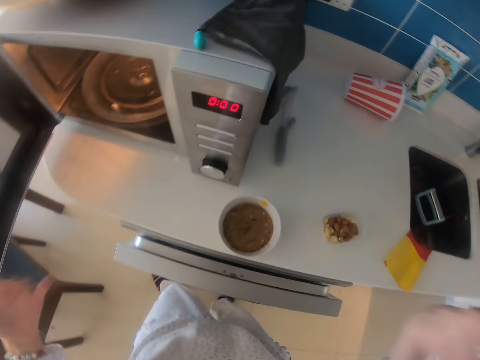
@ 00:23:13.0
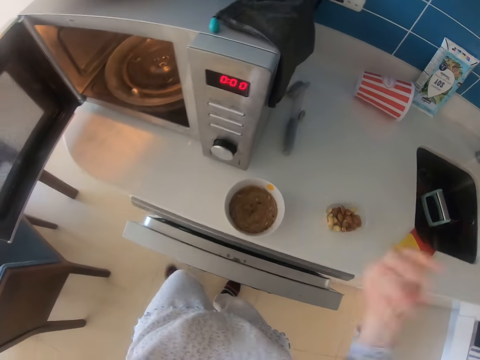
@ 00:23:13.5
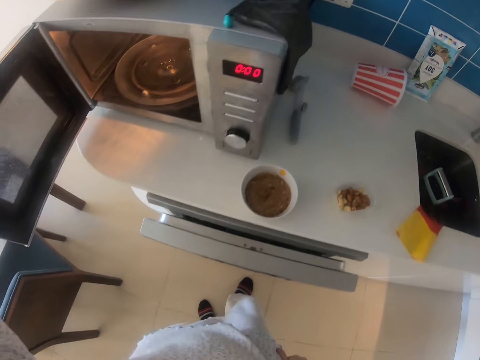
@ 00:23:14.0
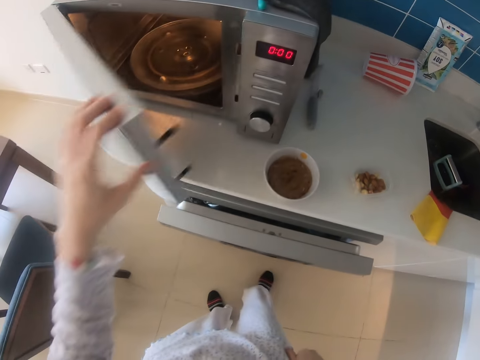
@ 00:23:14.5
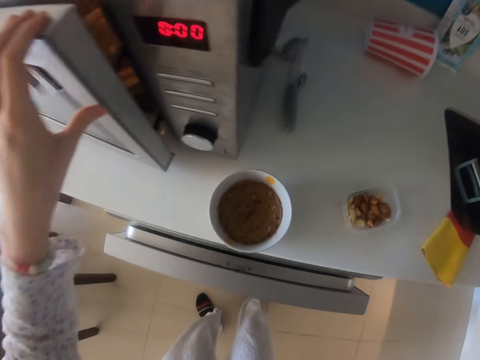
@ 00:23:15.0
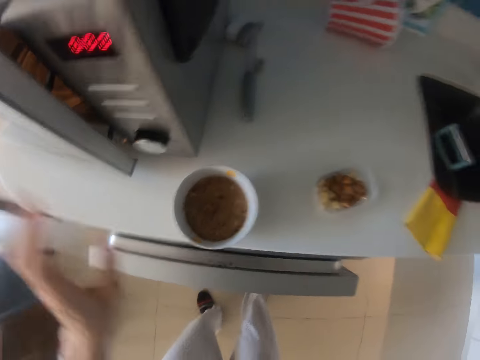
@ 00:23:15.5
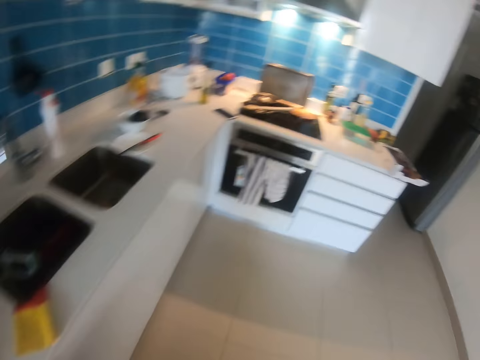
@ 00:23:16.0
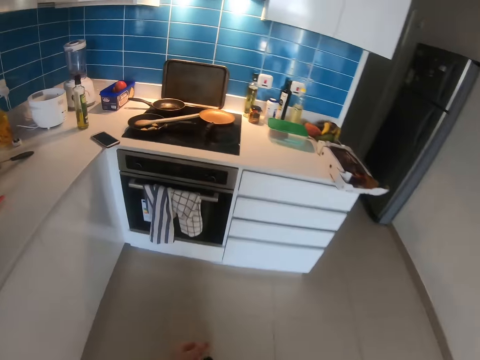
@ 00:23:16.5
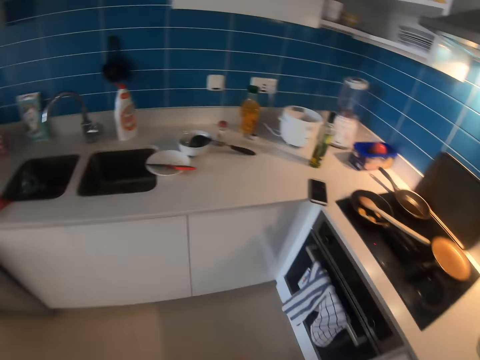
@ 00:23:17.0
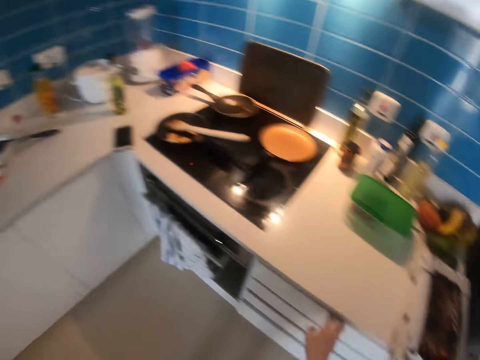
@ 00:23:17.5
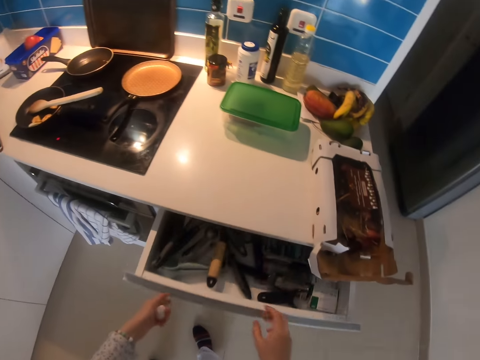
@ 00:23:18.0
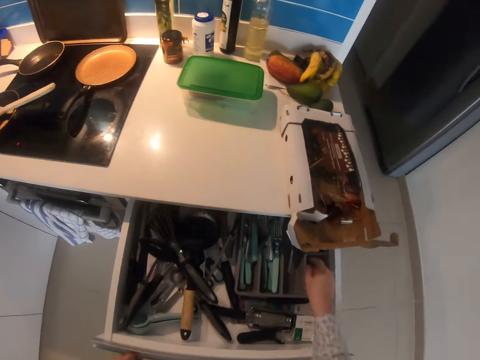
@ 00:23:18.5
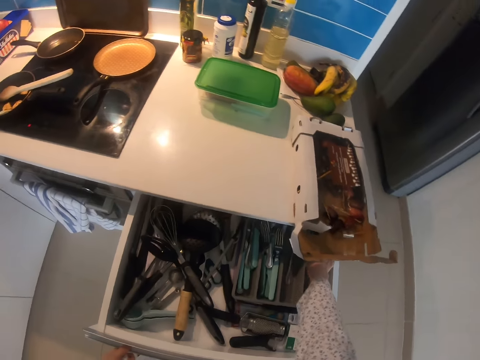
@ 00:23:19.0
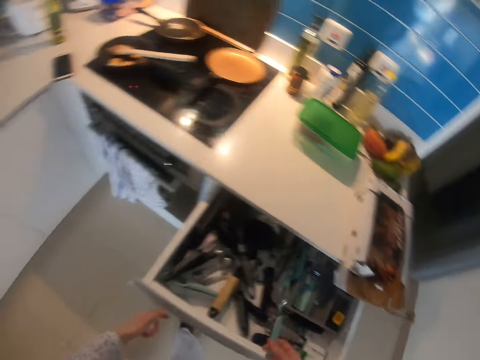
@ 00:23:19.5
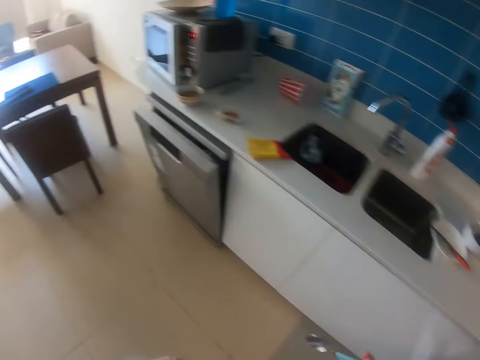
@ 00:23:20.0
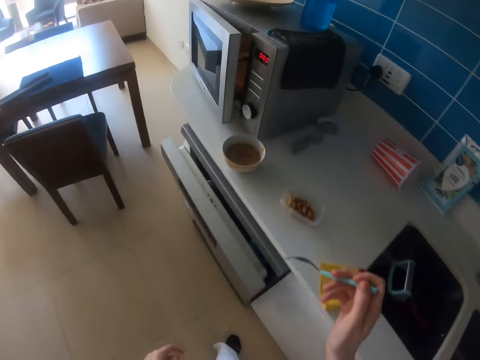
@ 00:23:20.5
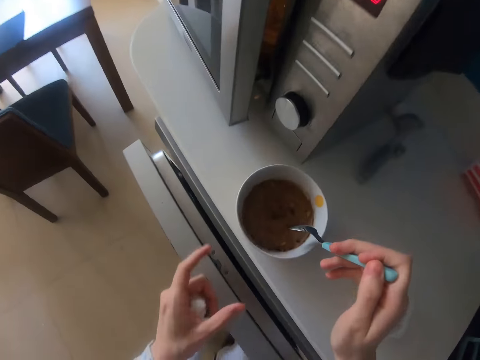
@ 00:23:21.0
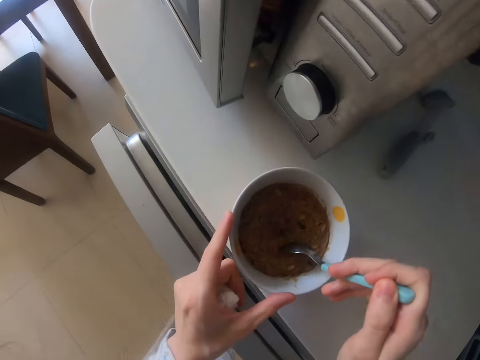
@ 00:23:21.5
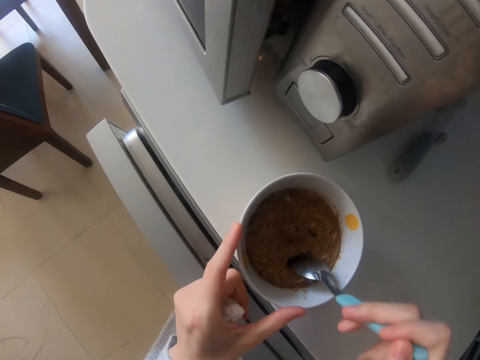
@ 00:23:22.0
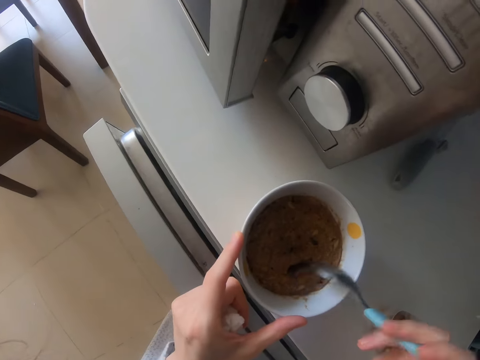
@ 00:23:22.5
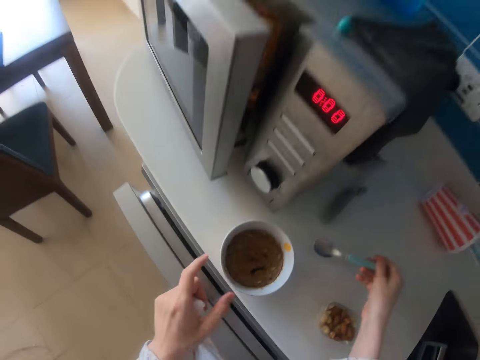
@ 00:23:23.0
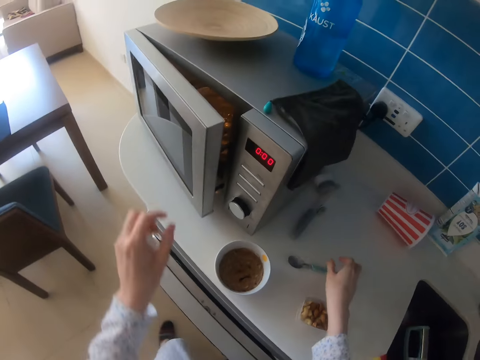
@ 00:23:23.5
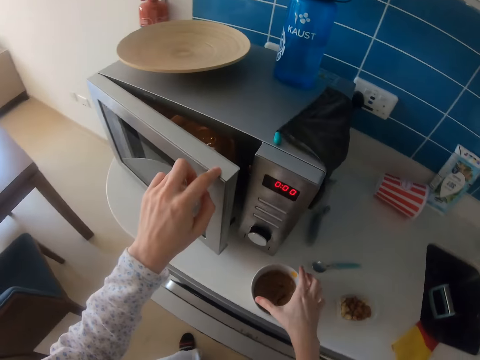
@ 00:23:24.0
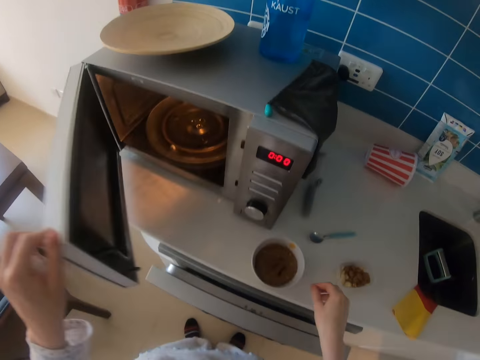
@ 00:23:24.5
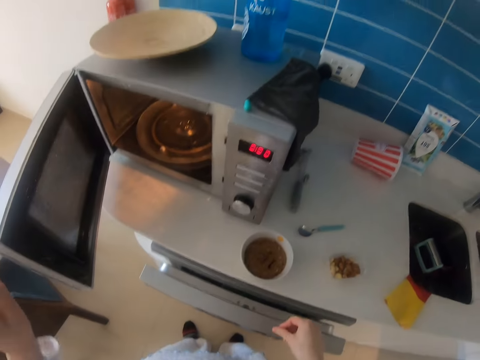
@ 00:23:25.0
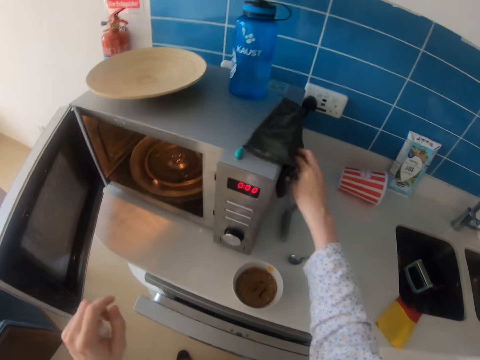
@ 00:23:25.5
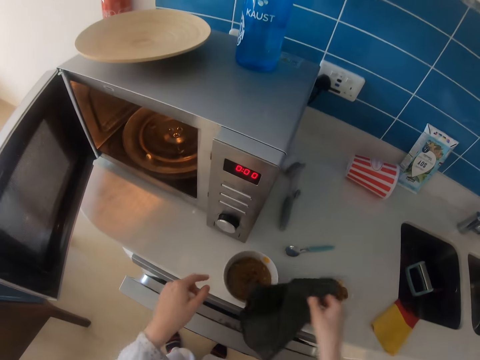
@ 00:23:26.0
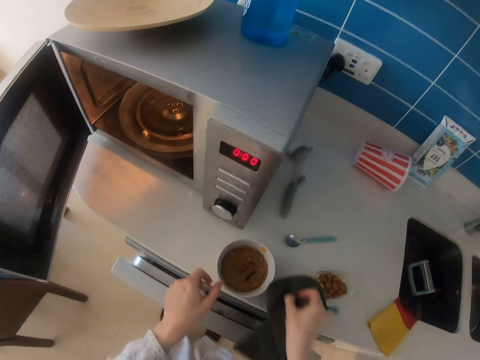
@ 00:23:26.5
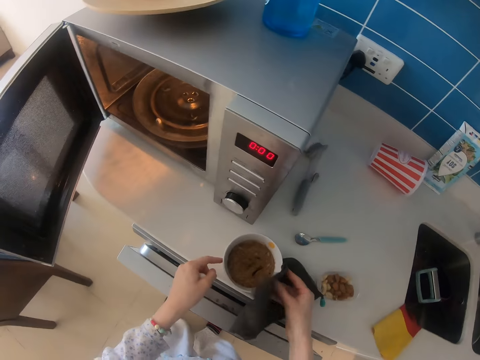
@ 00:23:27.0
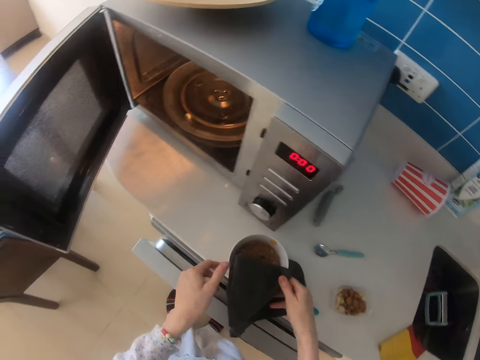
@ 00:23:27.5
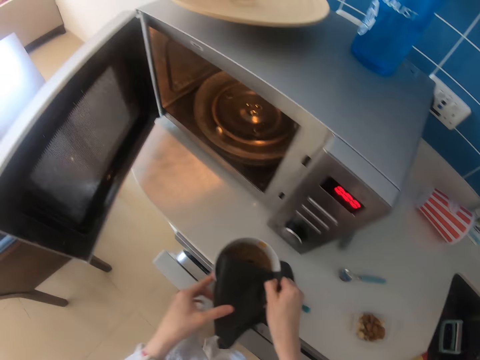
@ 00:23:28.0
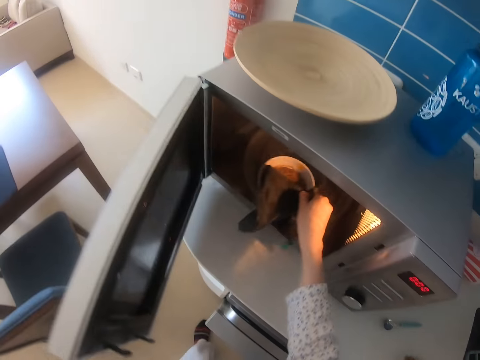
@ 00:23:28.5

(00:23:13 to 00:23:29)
The camera wearer puts a bowl on the countertop. They swirl their hands. They close the microwave. They walk in the kitchen. They open the drawer. They pick up a spoon. They walk in the kitchen. They scoop food with the spoon. They stir something. They hold the bowl. They drop the spoon on the countertop. They open the microwave. They pick up a cloth. They take the bowl.

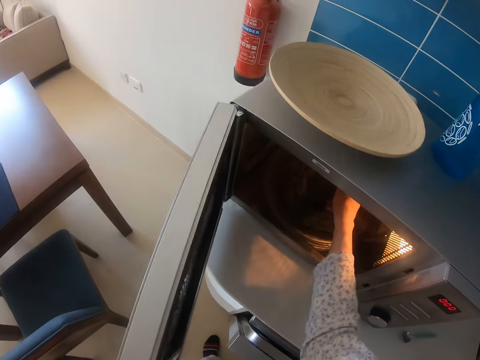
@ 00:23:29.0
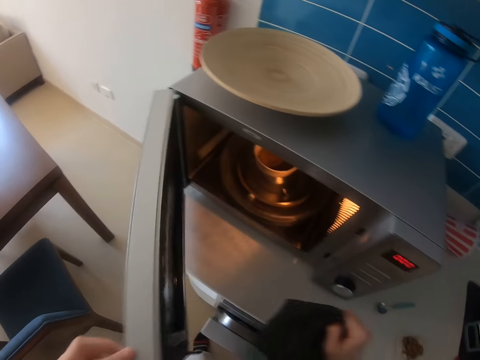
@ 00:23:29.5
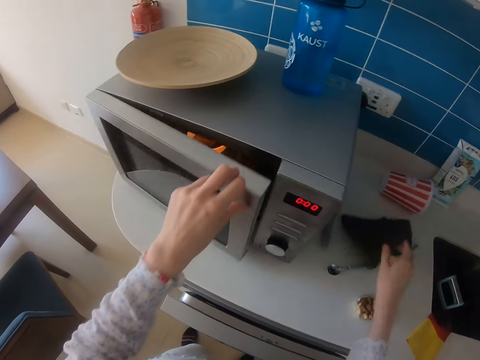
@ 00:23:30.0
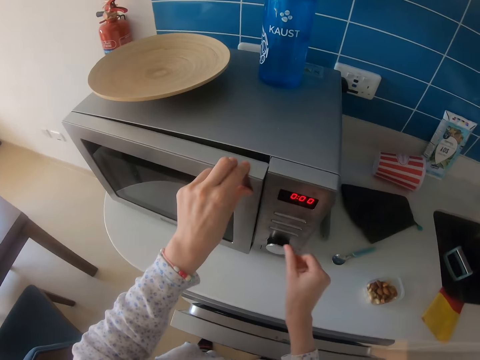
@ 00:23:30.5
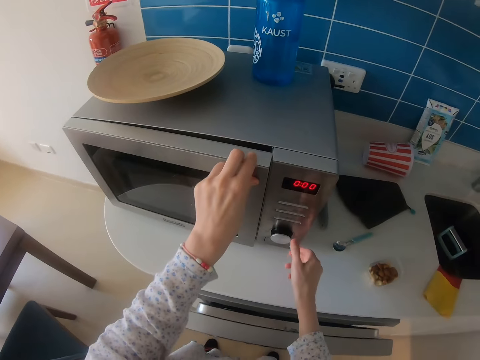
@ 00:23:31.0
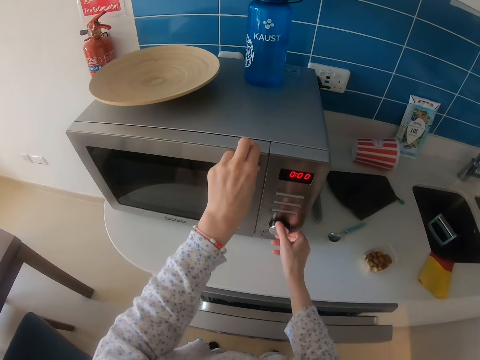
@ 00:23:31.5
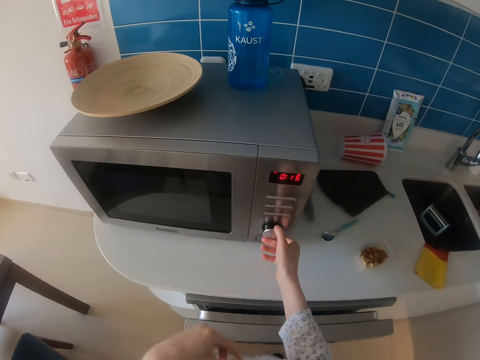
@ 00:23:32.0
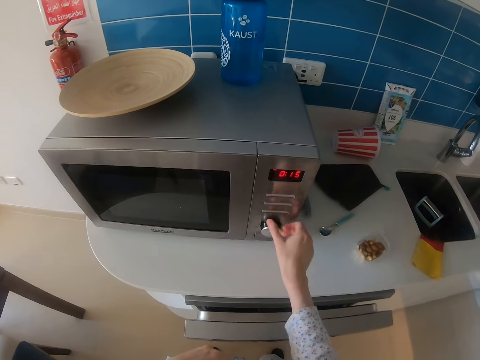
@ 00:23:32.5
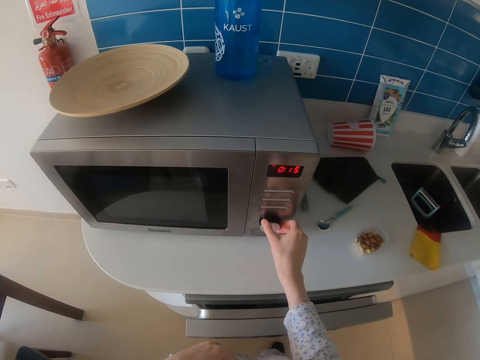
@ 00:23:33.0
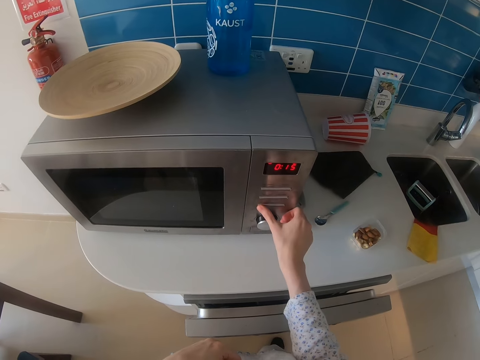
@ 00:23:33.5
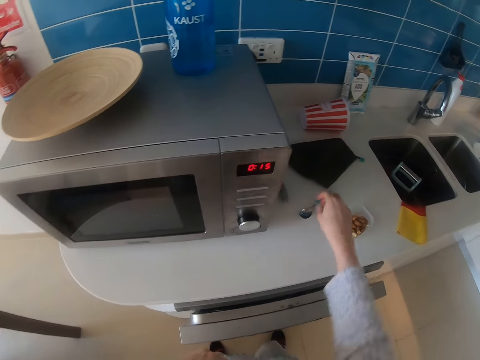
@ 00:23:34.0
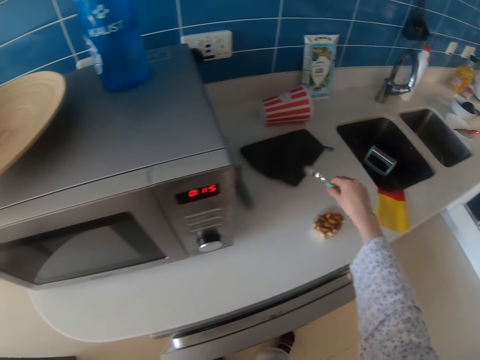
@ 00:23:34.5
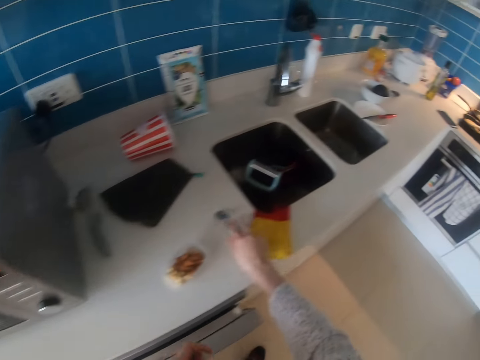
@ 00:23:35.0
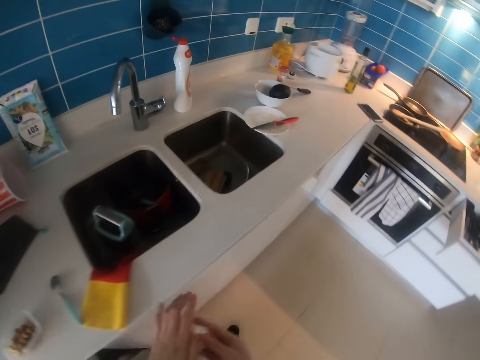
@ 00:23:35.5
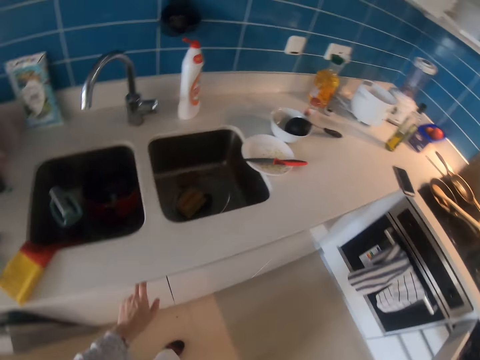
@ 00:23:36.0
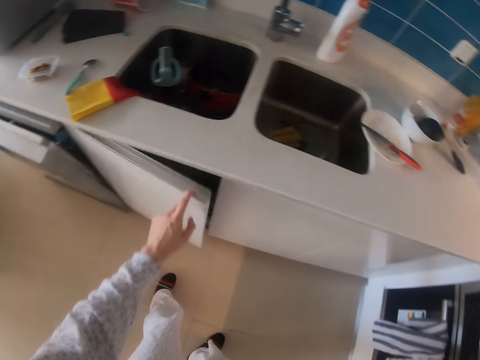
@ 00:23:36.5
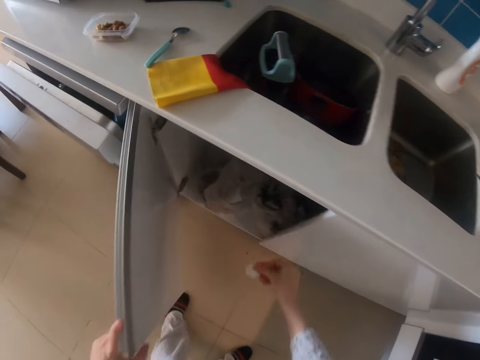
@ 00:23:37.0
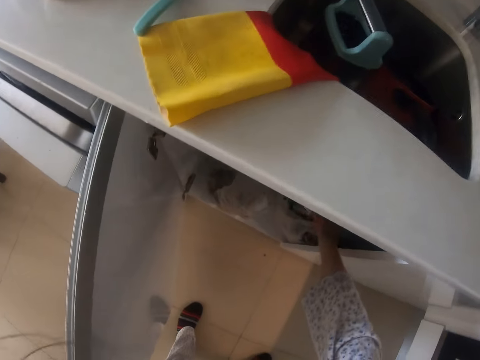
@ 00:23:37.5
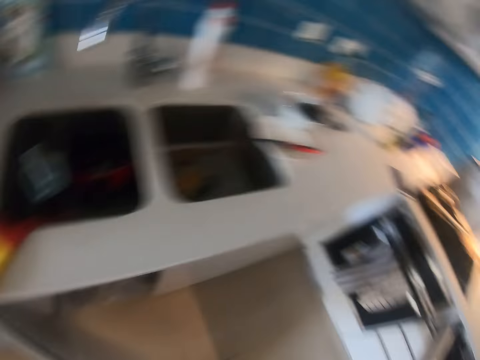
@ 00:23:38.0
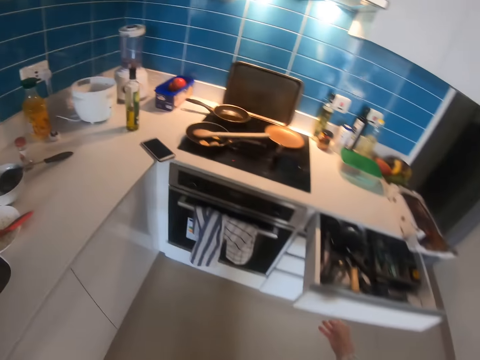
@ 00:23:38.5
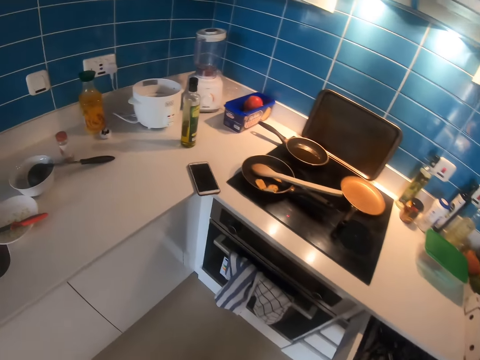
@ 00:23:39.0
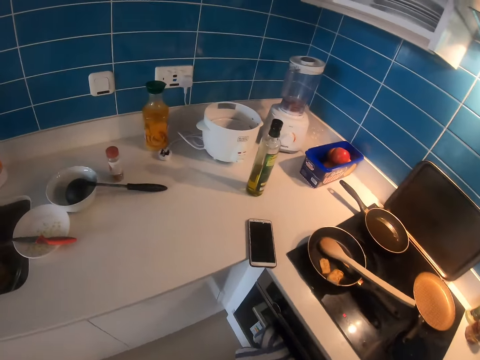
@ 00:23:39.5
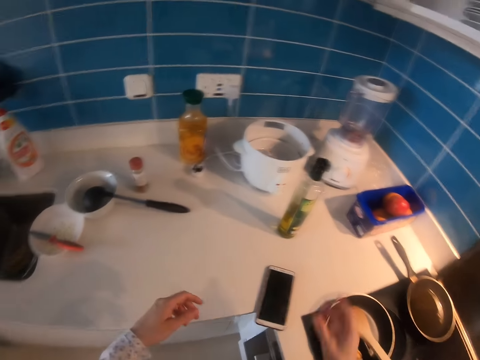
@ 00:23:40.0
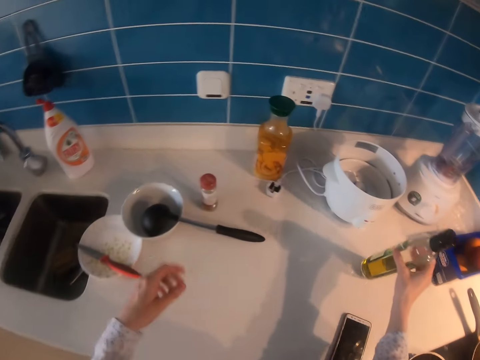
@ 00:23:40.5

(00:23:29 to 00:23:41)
The camera wearer puts the food in the microwave. They drop the cloth on the countertop. They close the microwave. They operate the microwave. They rotate a knob. They pick up the spoon. They put the spoon on the countertop. They move around. They open the cabinet. They put the spoon in the cabinet. They drop a tissue paper in the trash bin. They close the cabinet. They walk in the kitchen. They take a bottle.
